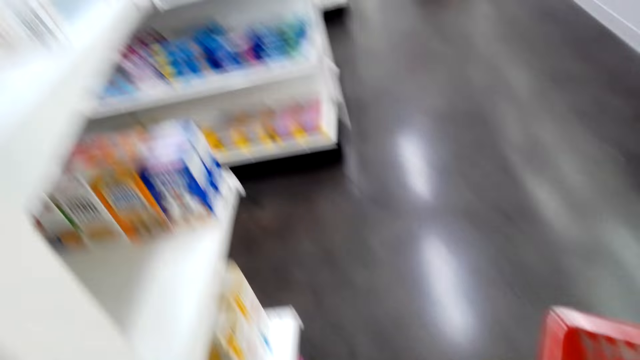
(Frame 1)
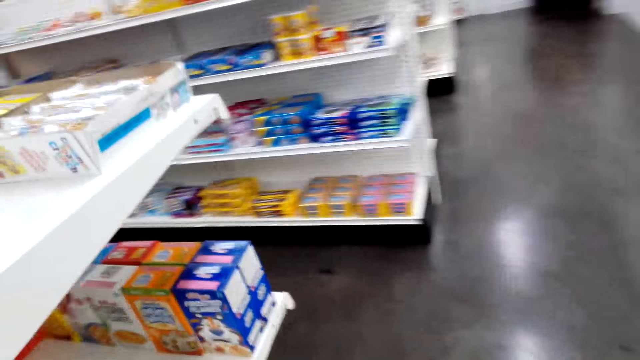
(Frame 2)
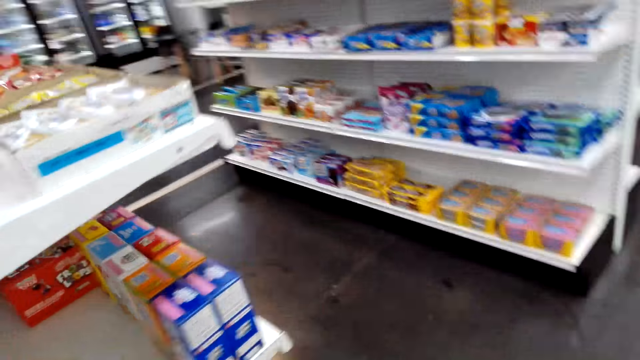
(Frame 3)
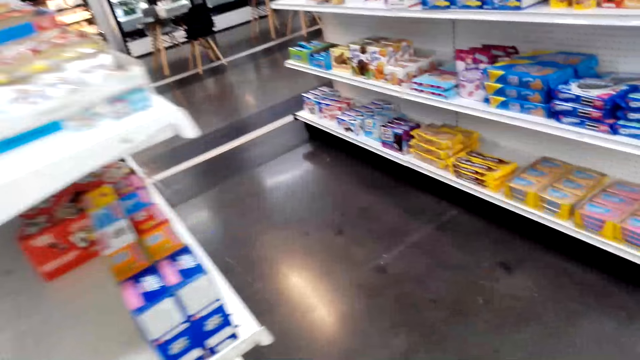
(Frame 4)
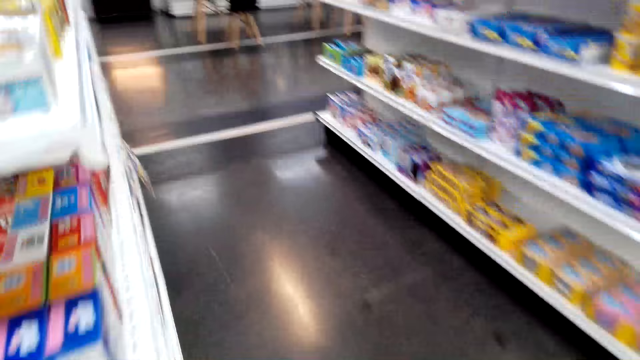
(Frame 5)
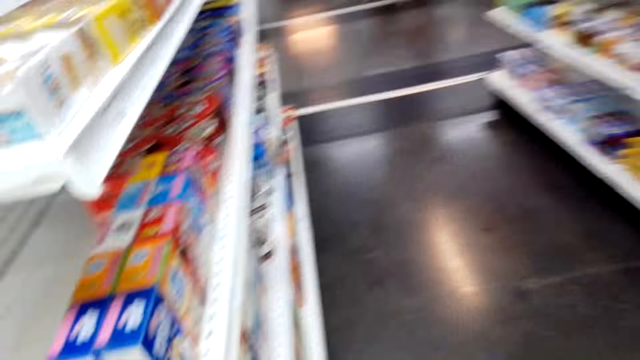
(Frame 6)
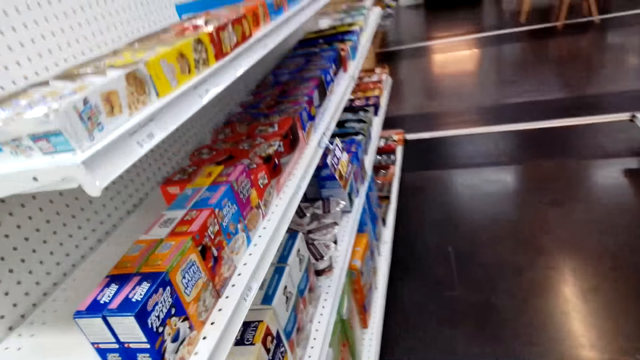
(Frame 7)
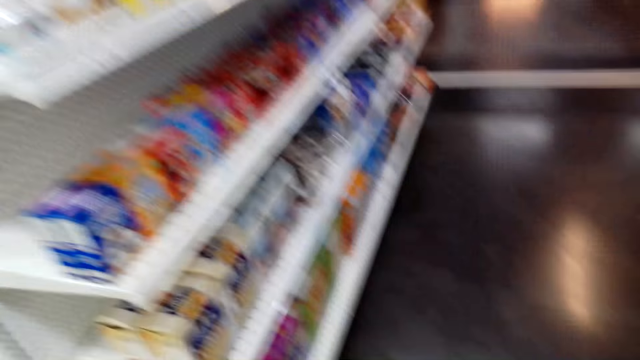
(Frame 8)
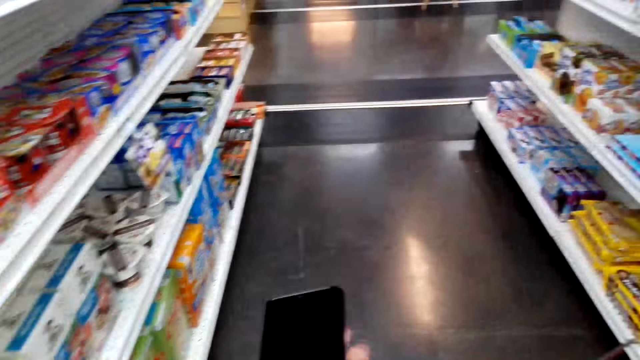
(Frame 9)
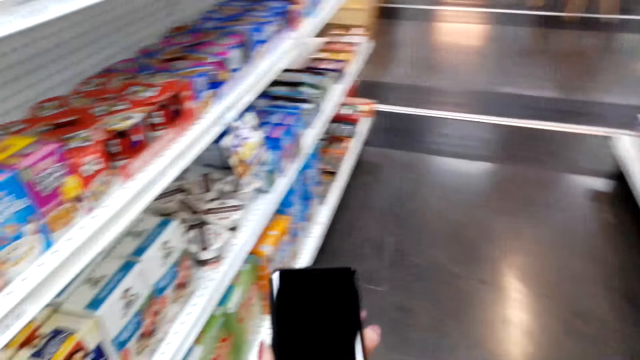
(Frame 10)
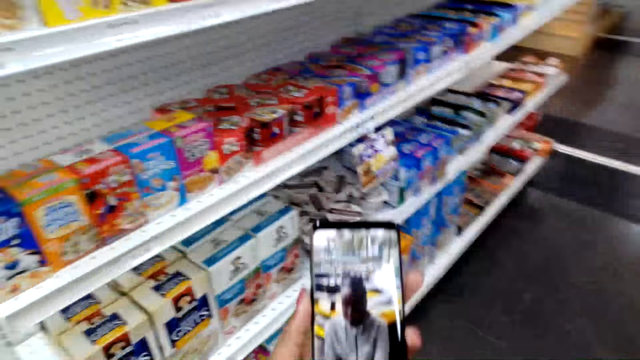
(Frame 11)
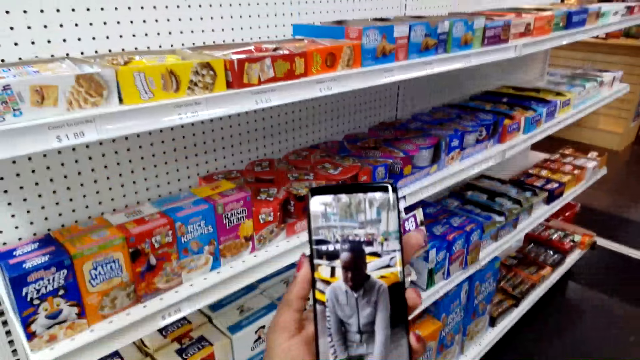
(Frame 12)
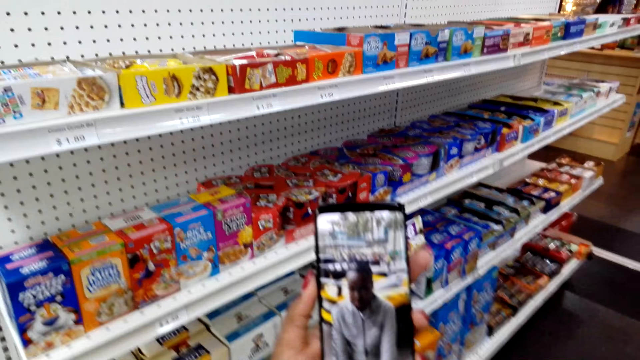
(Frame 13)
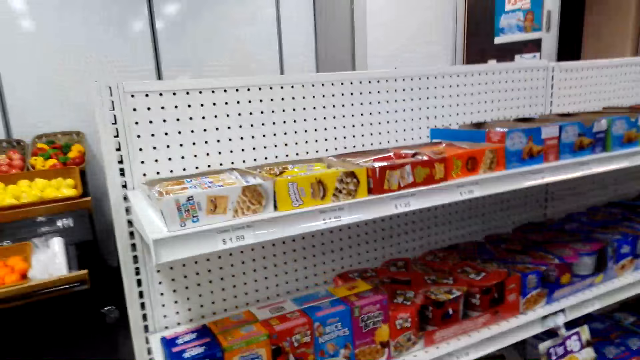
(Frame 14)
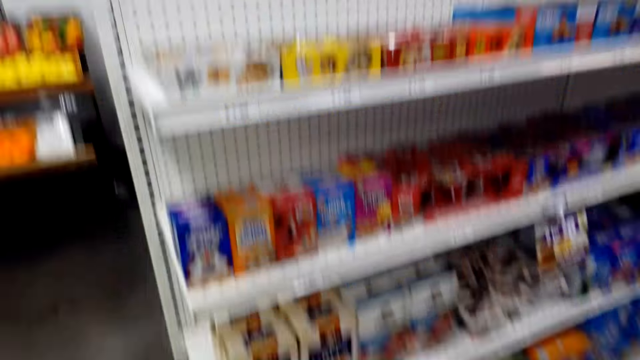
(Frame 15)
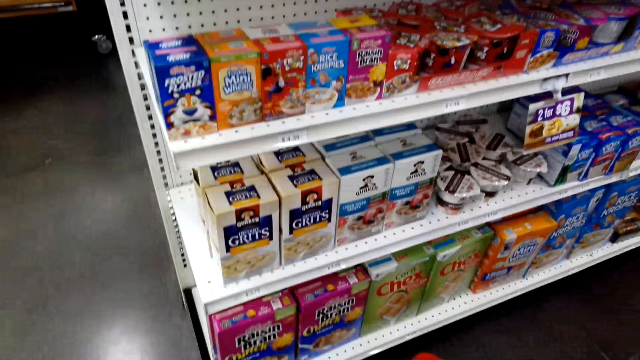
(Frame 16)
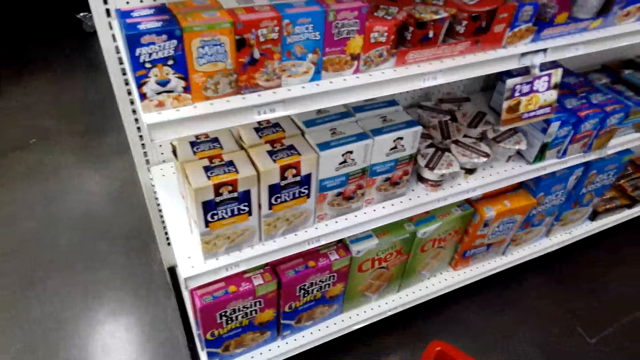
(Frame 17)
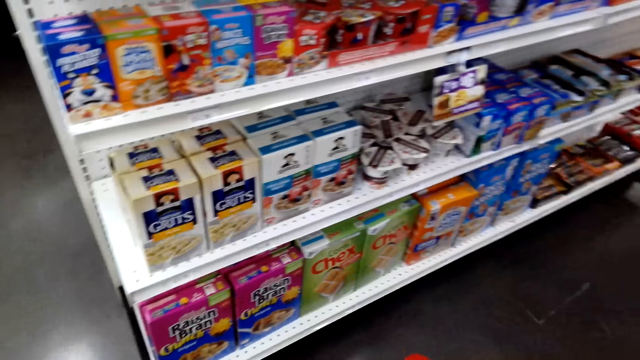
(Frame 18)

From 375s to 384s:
The camera wearer walks around the shelf. They look at the products at the shelves. They take out the phone and look at the phone. They look at the products at the shelf.

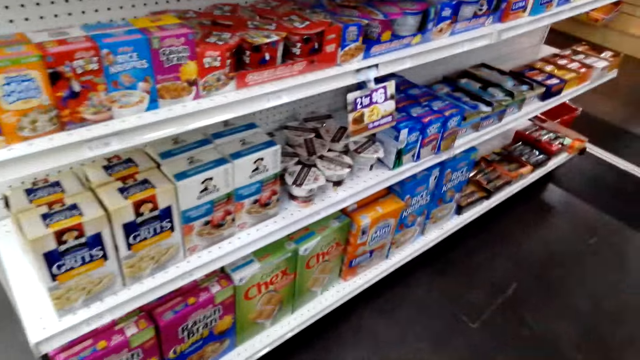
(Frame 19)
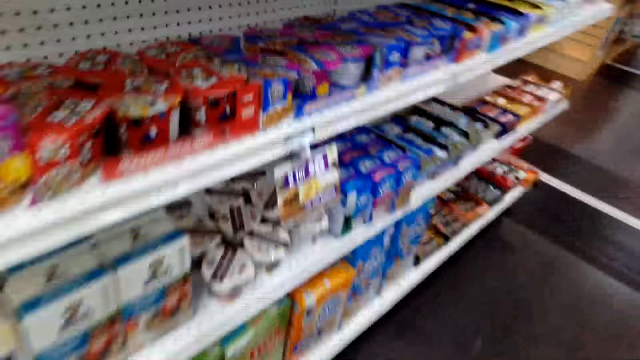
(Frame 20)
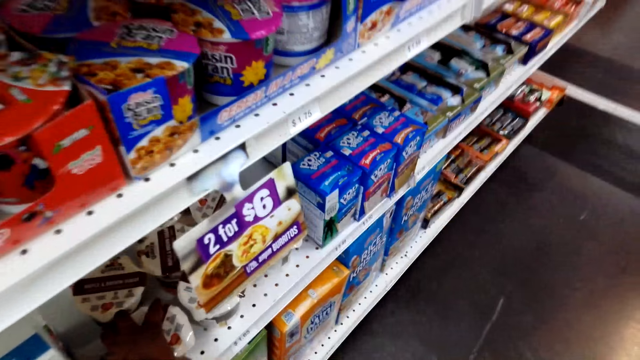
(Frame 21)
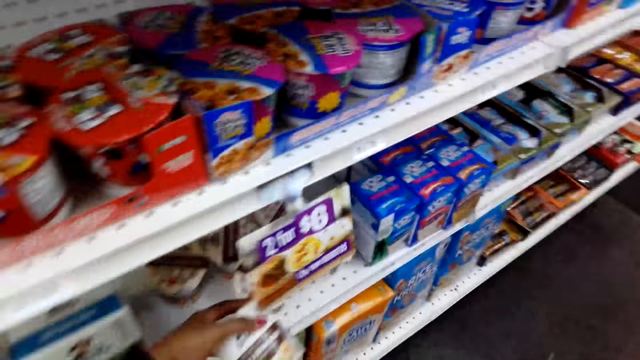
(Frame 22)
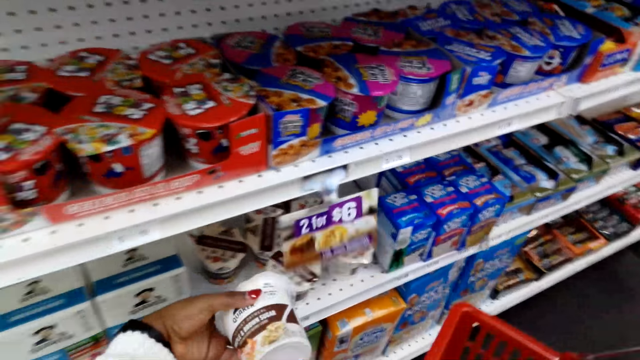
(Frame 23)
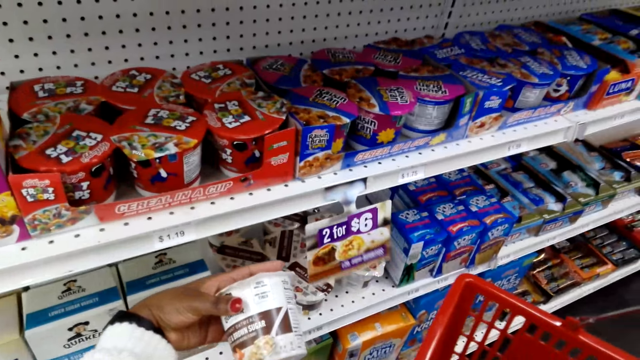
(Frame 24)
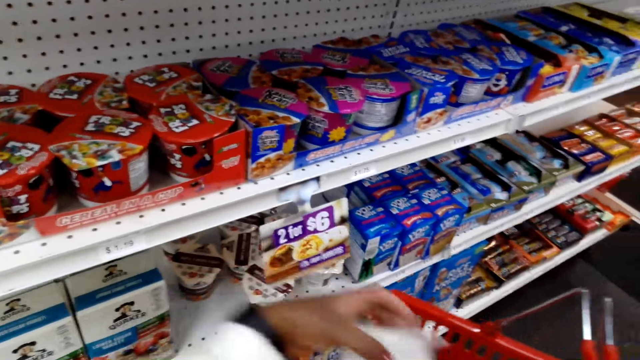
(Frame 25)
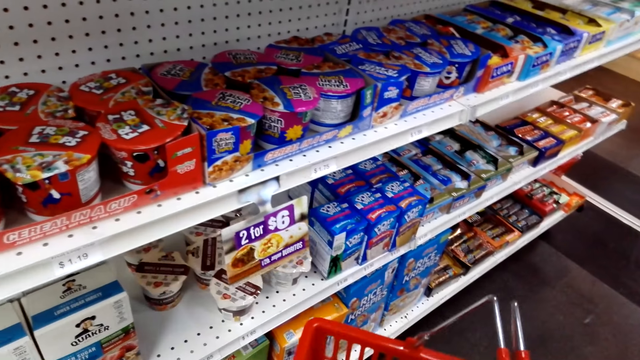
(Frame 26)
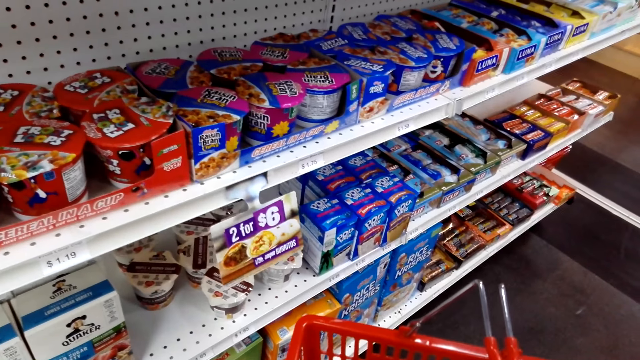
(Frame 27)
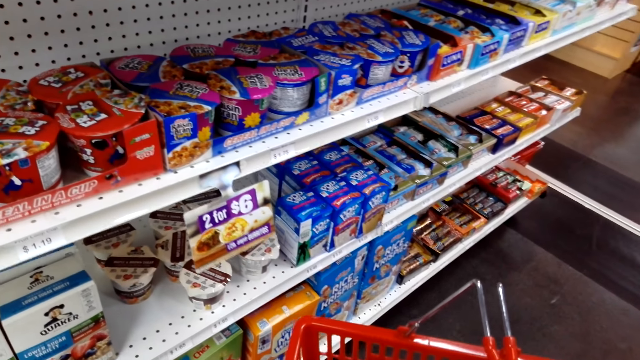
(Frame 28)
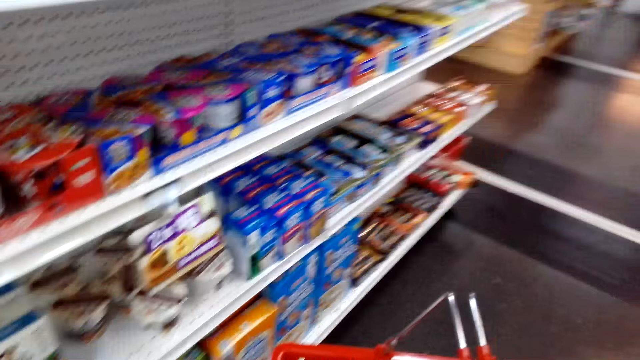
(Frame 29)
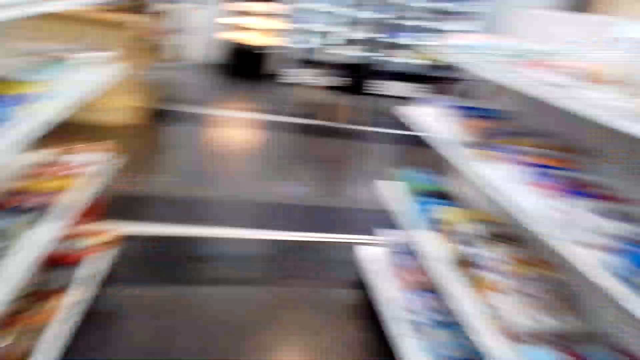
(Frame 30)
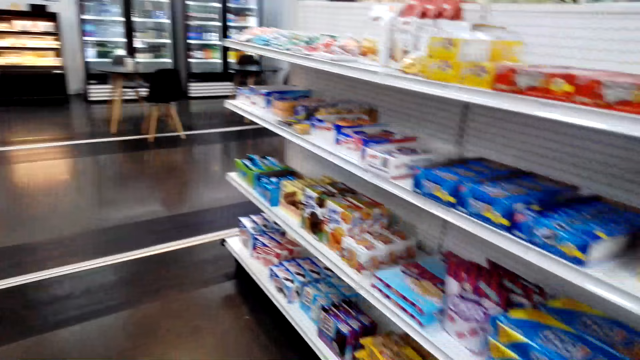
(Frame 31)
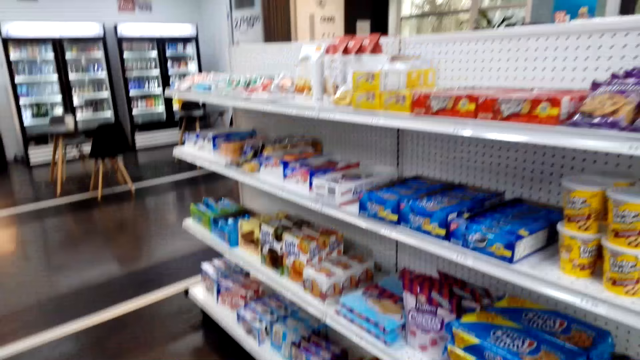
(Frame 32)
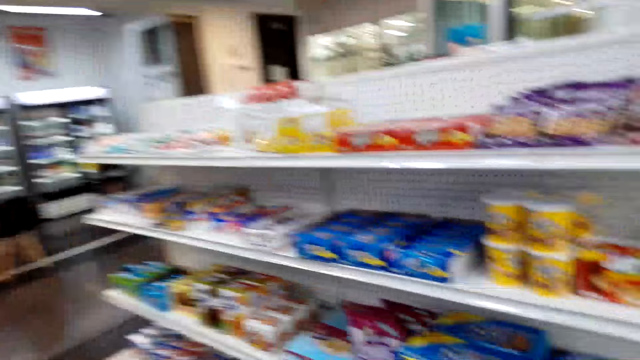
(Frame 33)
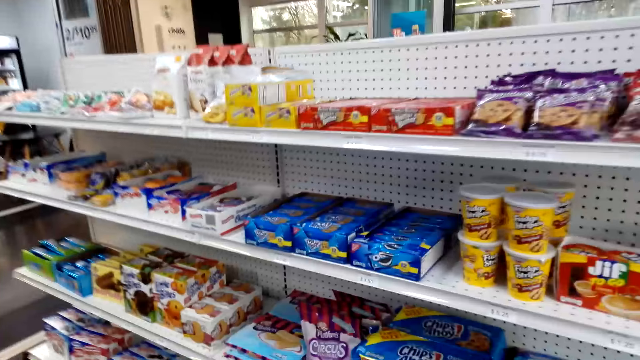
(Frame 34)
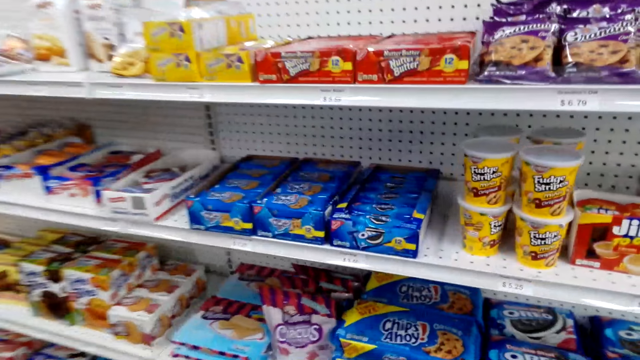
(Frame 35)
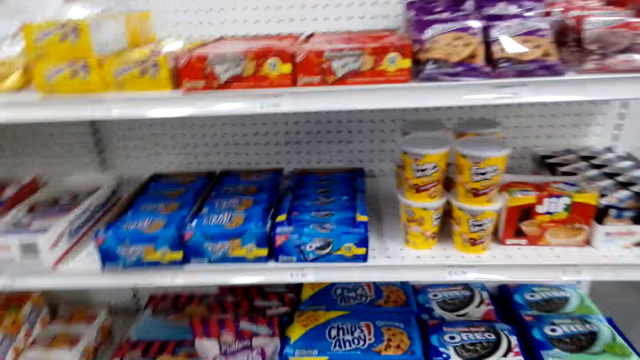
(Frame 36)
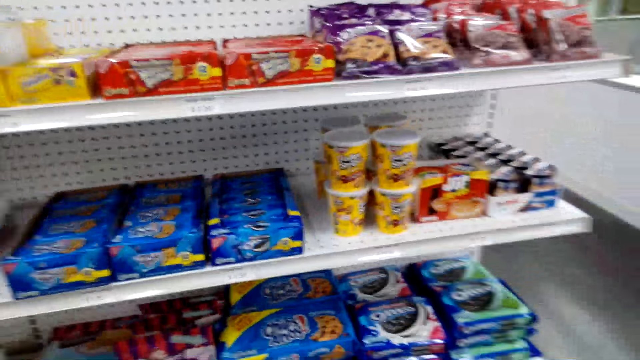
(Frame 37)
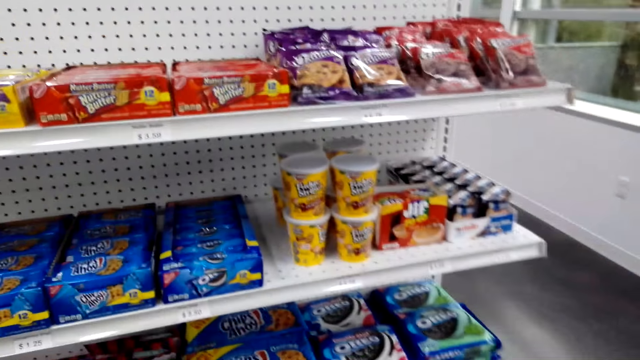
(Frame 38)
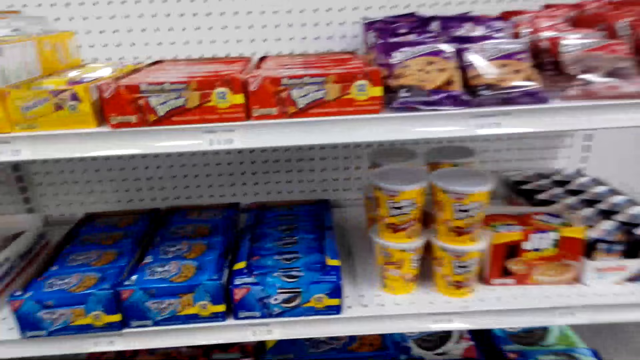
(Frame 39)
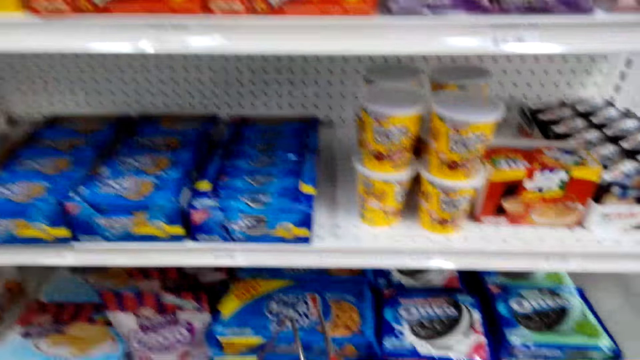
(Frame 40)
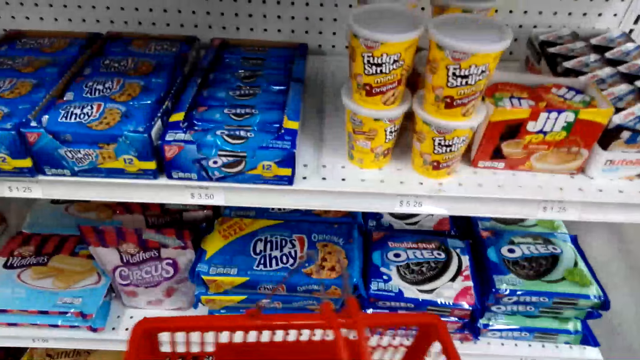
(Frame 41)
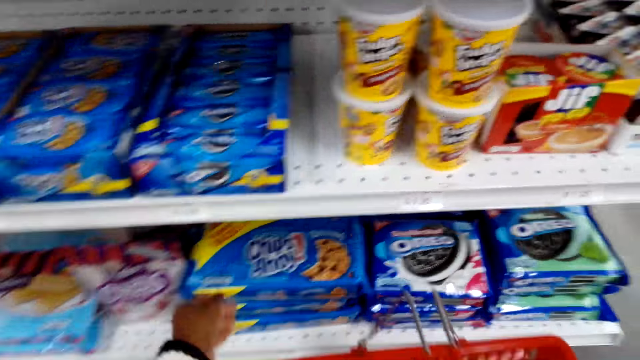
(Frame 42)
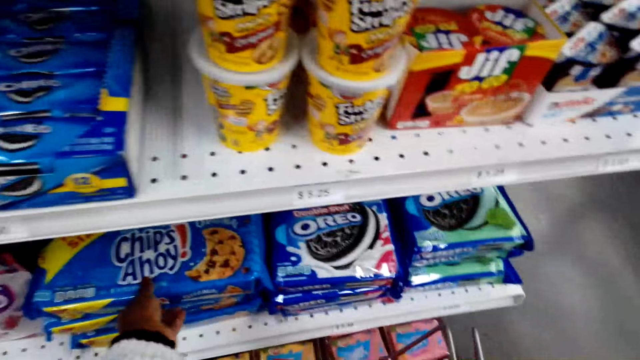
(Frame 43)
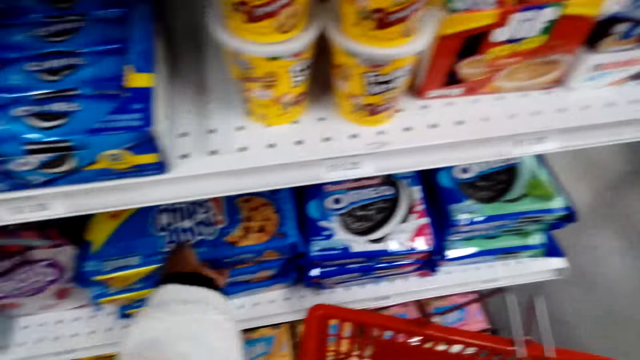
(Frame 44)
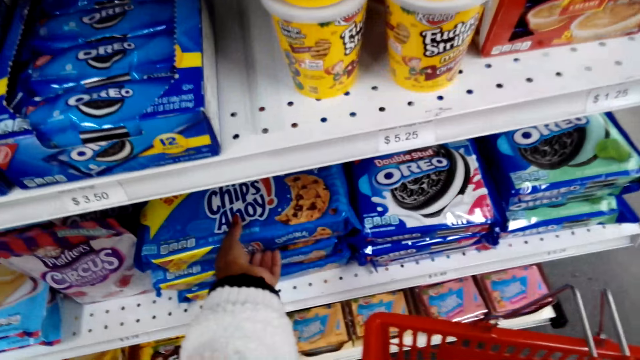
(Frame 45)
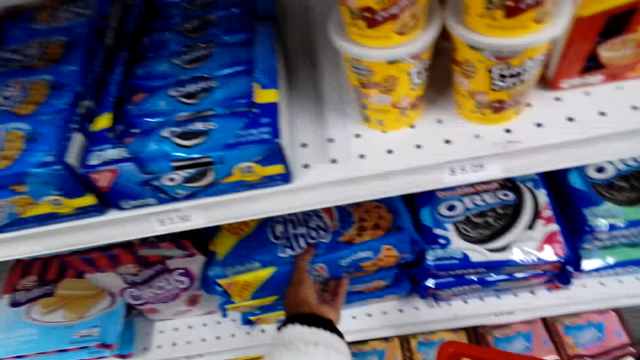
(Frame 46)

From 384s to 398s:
The camera wearer puts back the phone. They pick the sugar from the shelf and put the sugar in the shopping basket. They put yoghurt in the basket. They turn around. They look at the products at the shelf. They look at the items. They pick a packet of cookies from the shelf.
